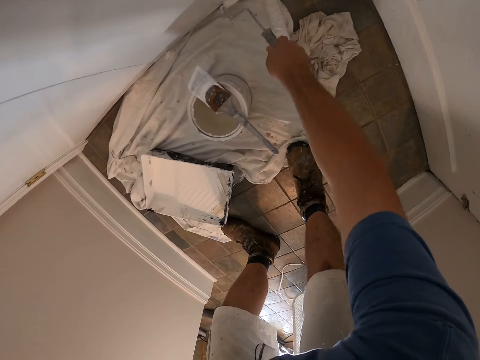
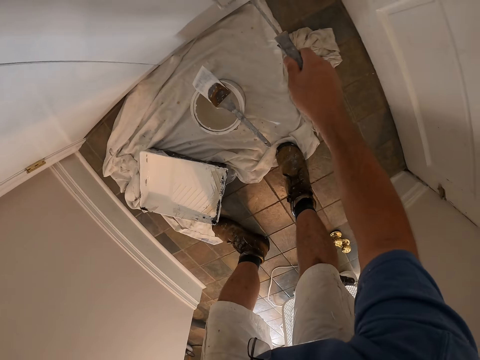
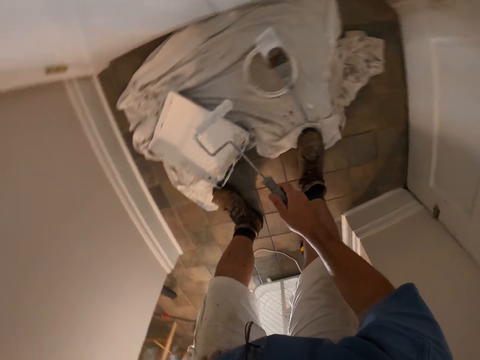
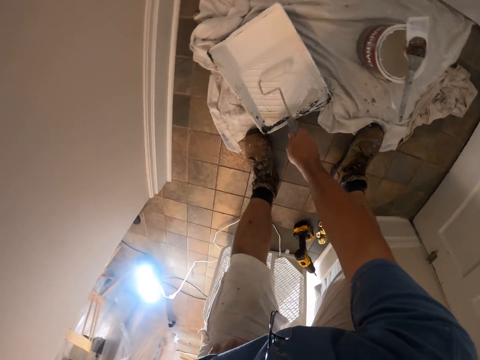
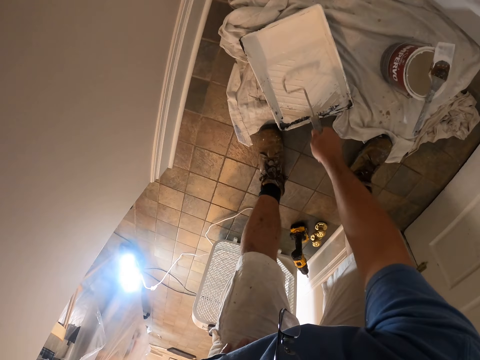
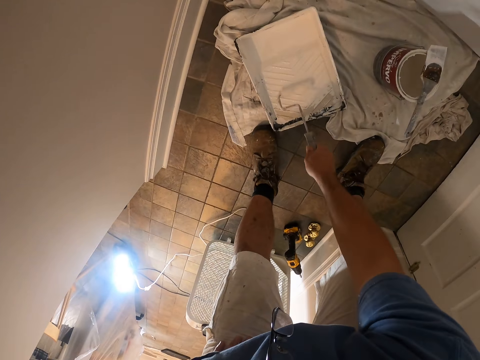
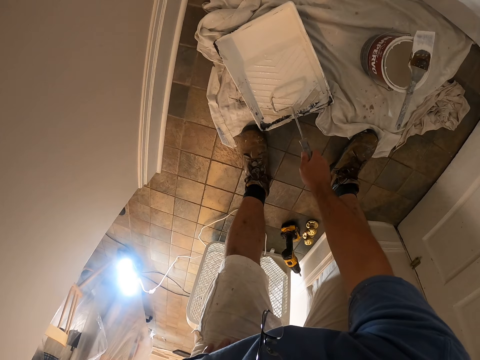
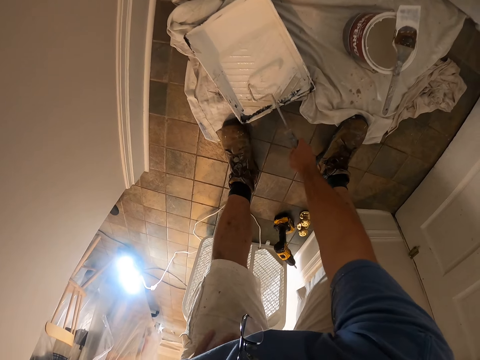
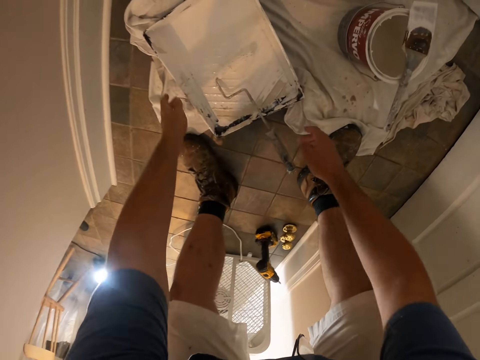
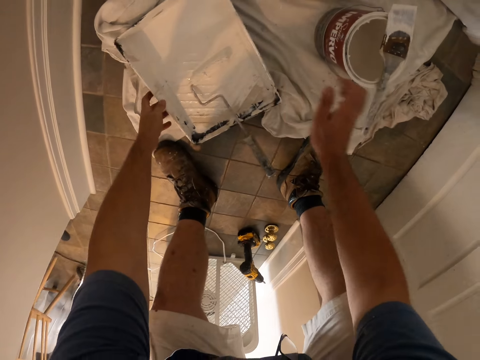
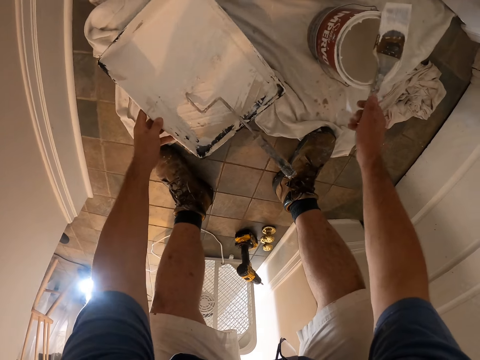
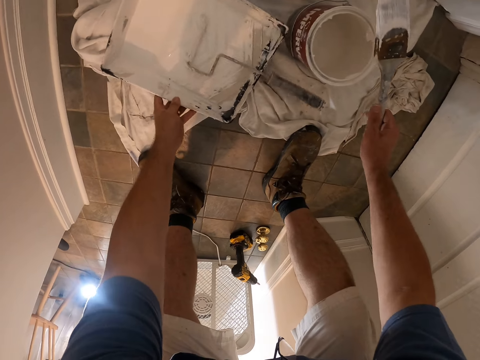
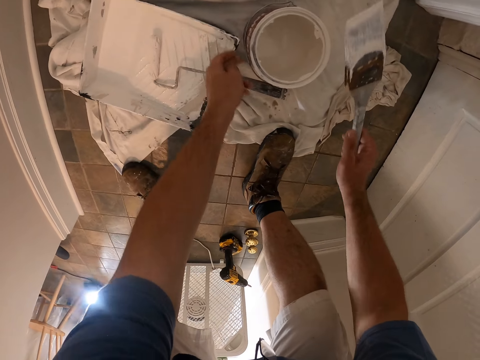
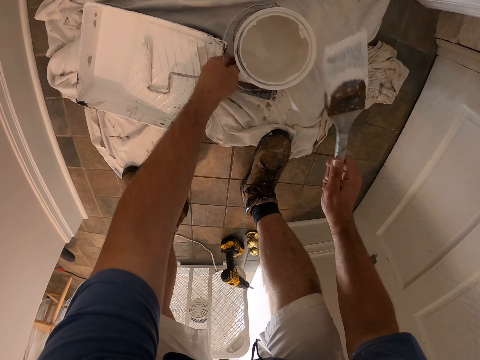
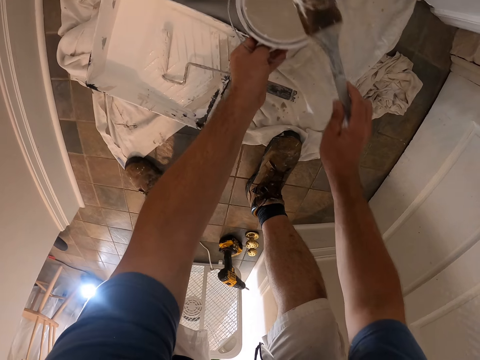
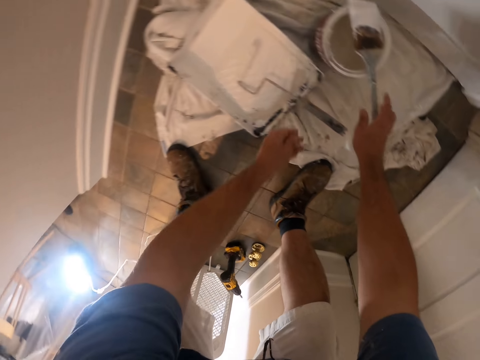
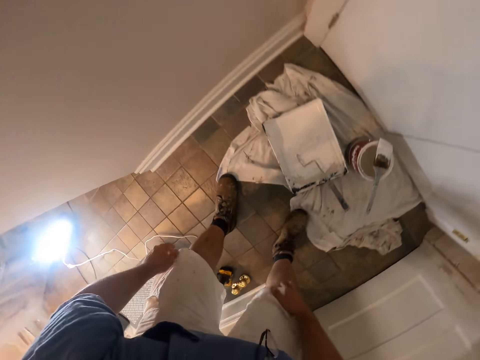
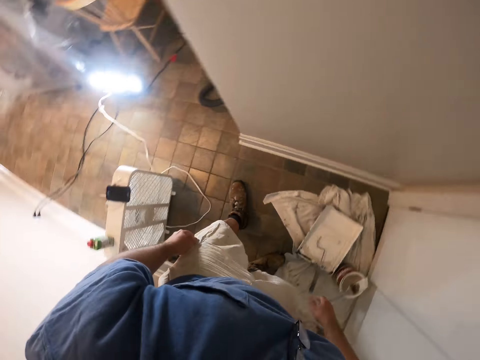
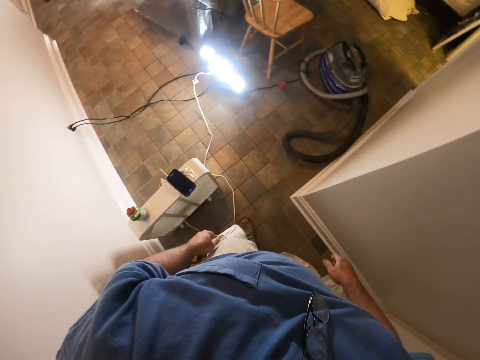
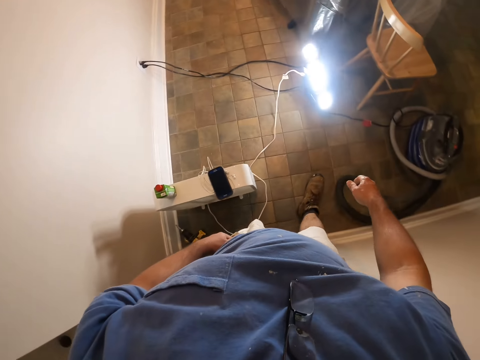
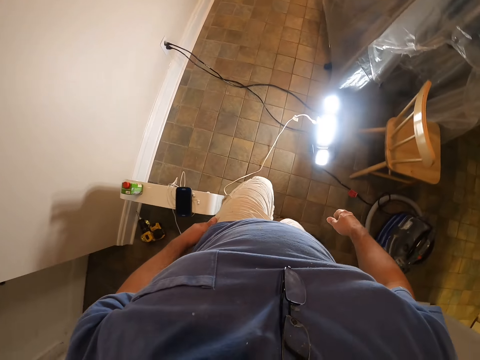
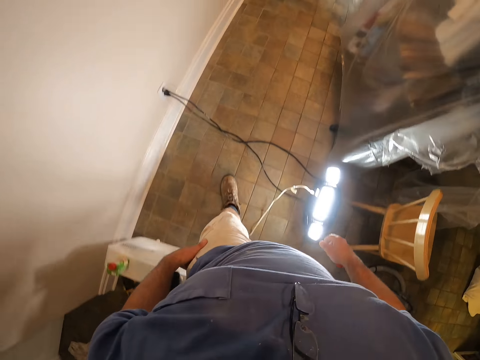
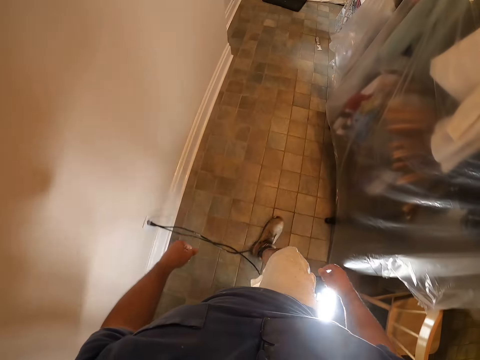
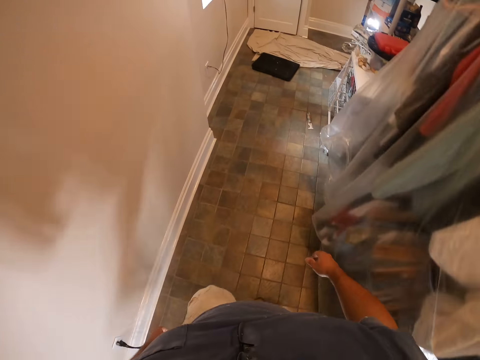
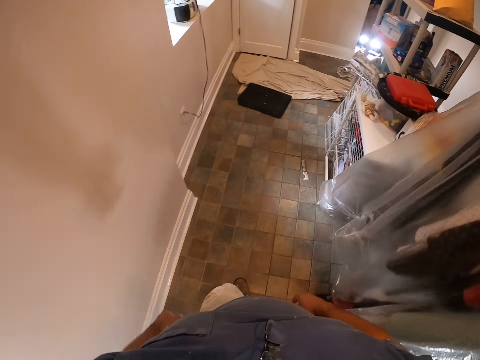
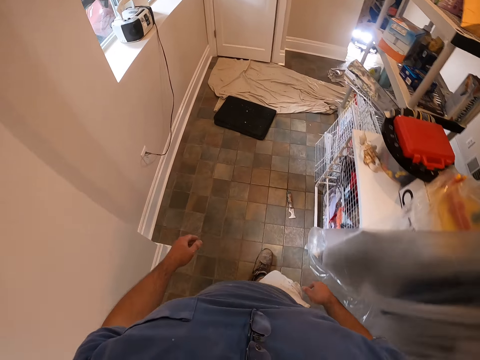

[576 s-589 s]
The camera wearer rolls the paint roller in the paint tray. He dips the paint roller brush into a paint can on the floor. He puts down the paint roller and picks up the paint tray. He adjusts the paint can on the floor with his left hand. He picks up the paint brush on the paint can with his right hand. He puts down the paint tray. He carries another paint can on the floor with his left hand. He drops the paint can back on the floor. He drops the paint brush on the paint can on the floor. He walks away from the paint can to the other side of the room.

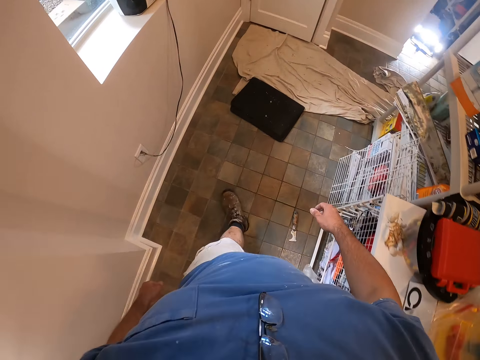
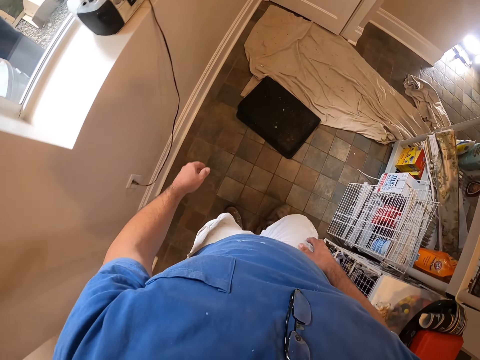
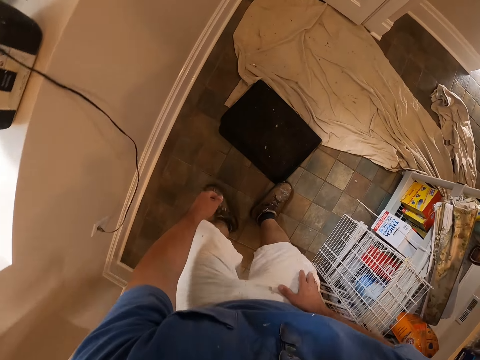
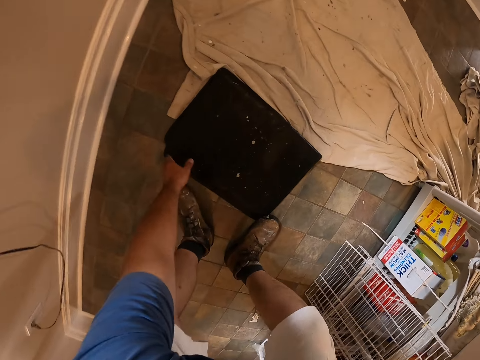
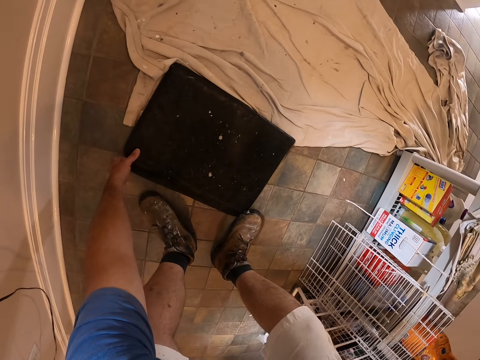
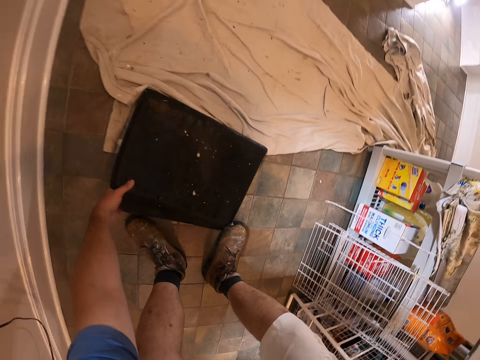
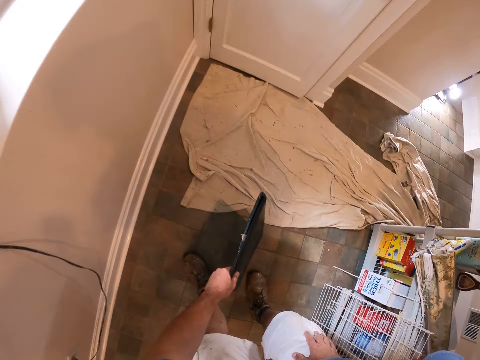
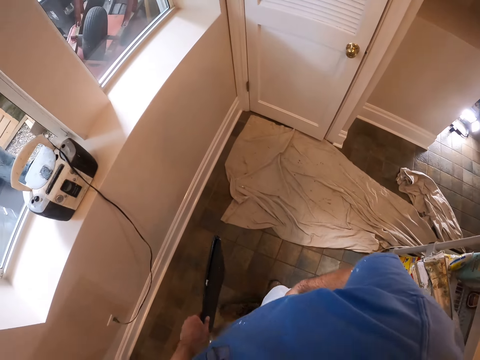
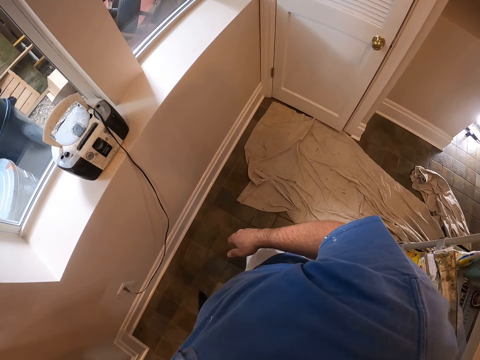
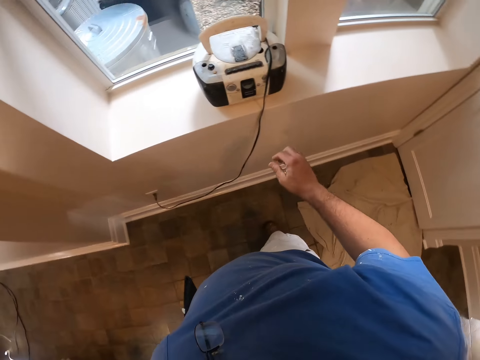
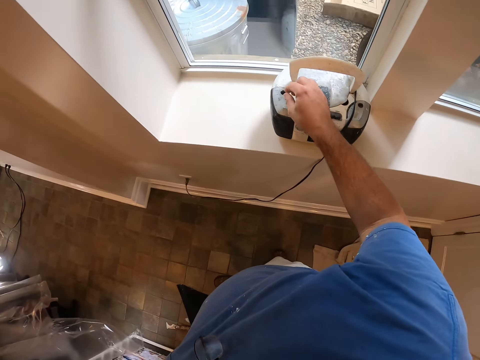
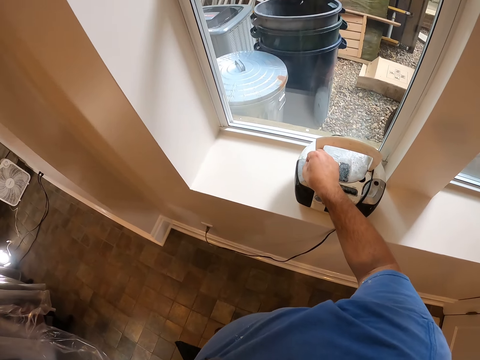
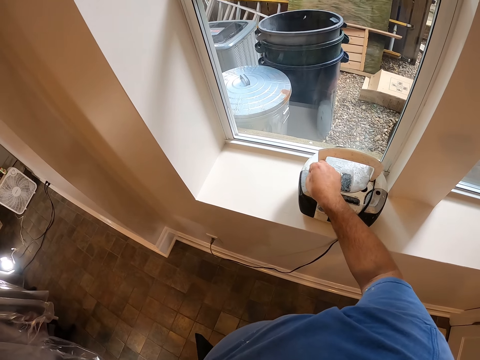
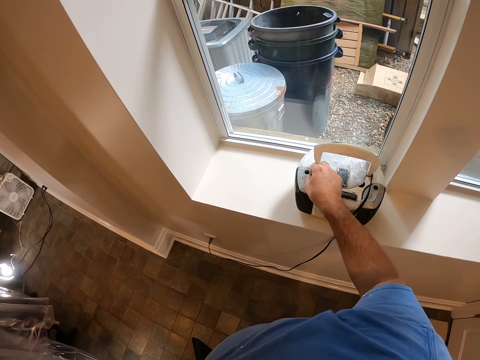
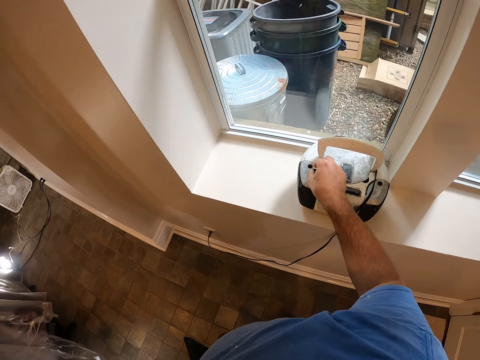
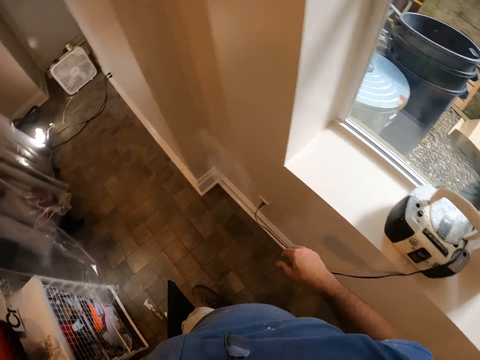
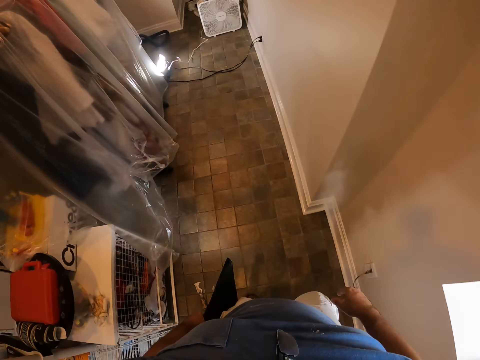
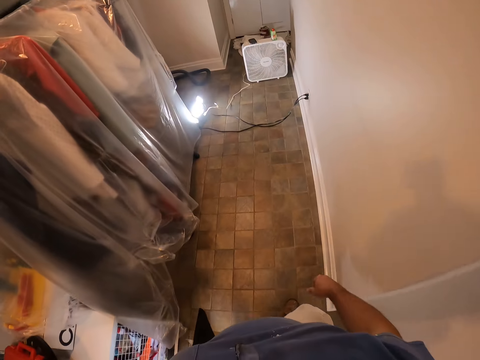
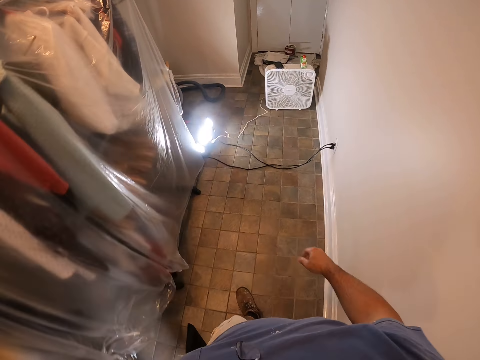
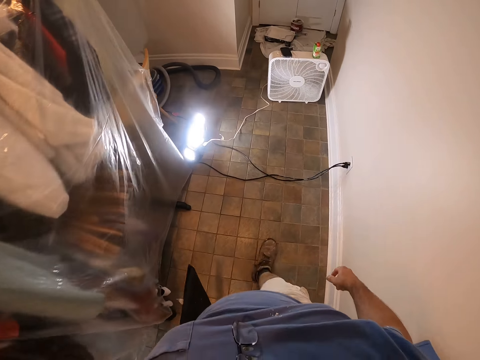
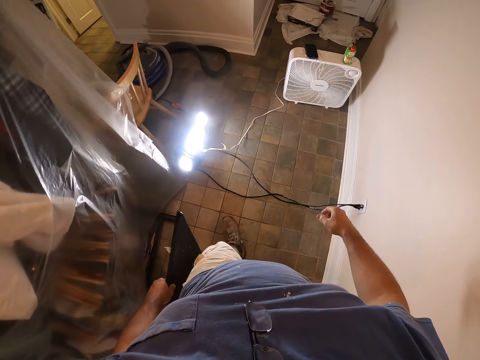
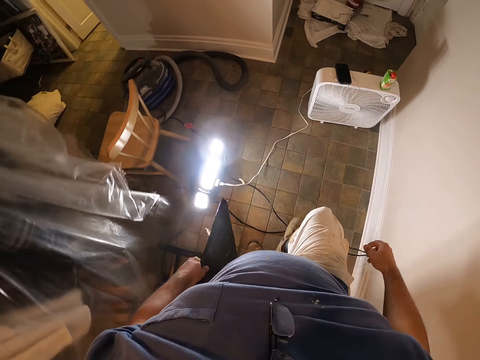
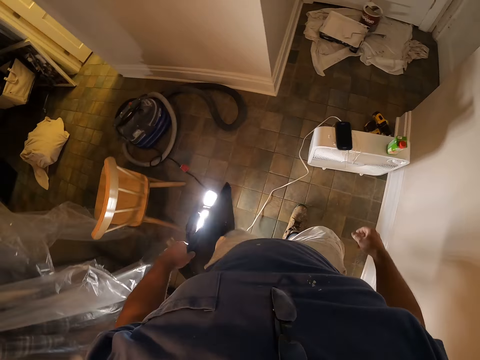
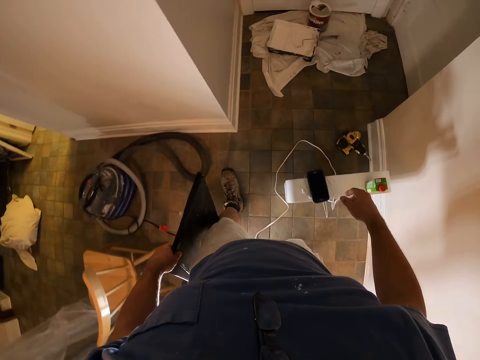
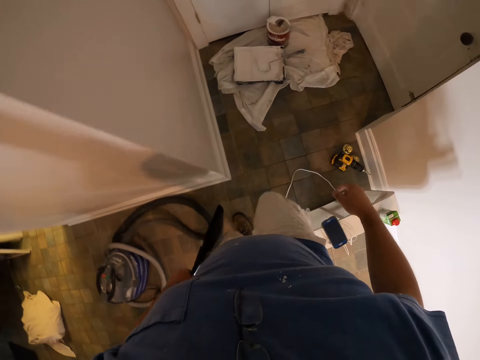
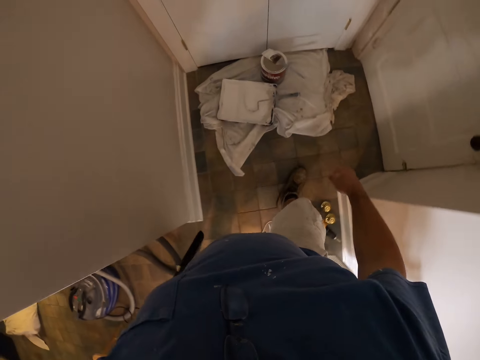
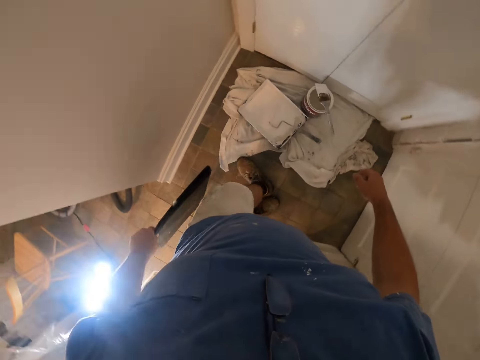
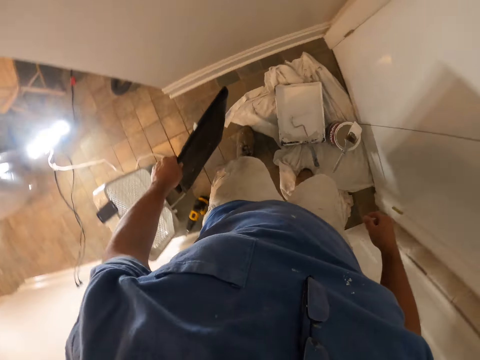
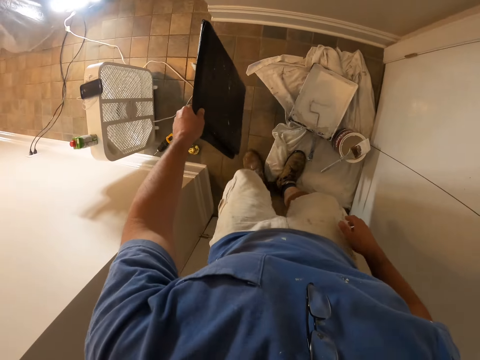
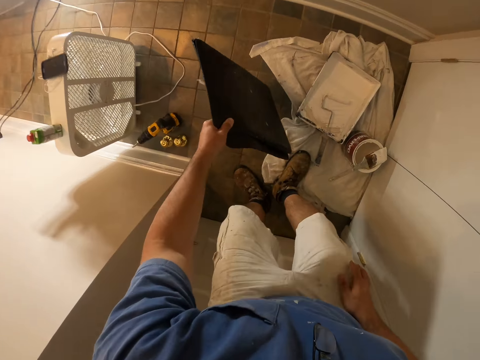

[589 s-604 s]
The camera wearer stops in front of a kneeling pad. He picks up the kneeling pad with his left hand. He stands straight and turns toward the radio. He adjusts the radio by a window with his right hand. He turns on his left. He walks back to the paint cans, away from the radio.
